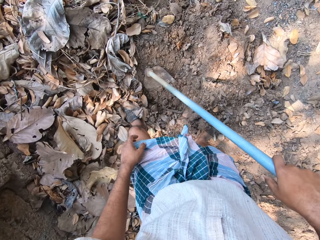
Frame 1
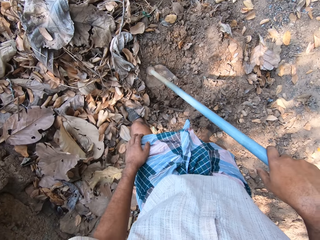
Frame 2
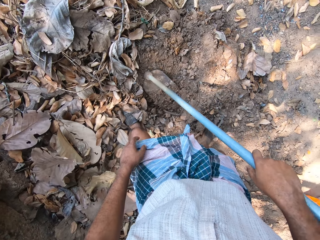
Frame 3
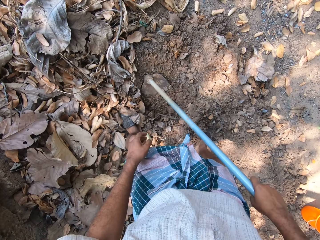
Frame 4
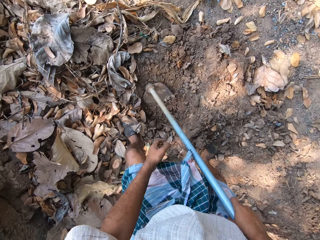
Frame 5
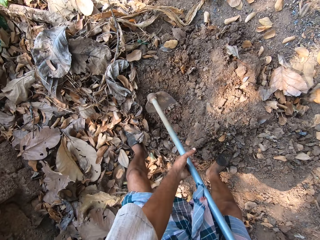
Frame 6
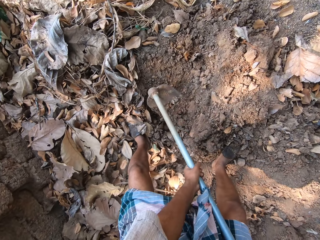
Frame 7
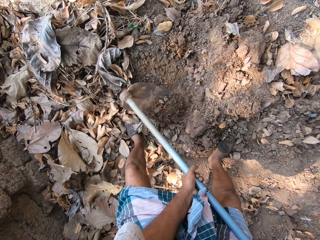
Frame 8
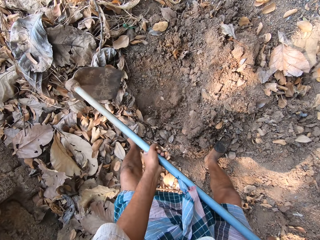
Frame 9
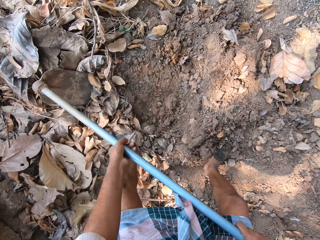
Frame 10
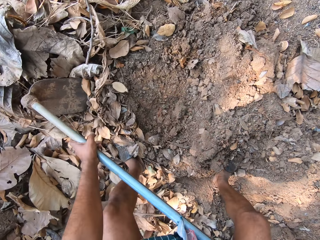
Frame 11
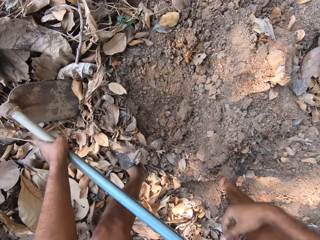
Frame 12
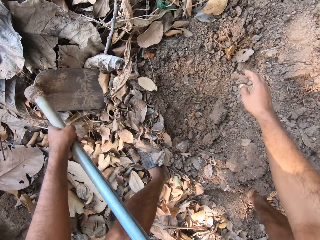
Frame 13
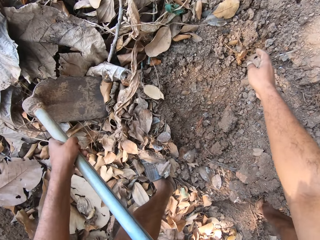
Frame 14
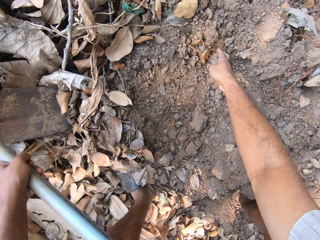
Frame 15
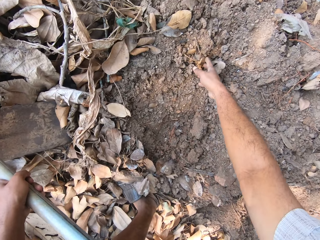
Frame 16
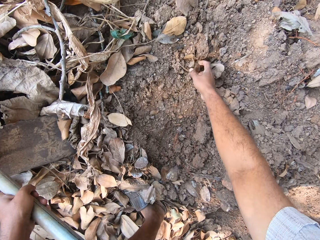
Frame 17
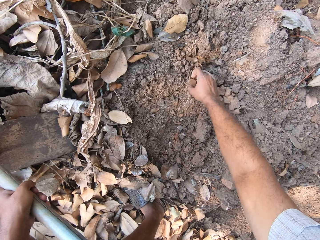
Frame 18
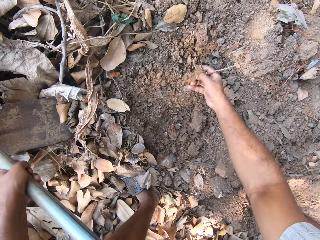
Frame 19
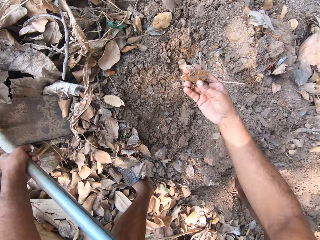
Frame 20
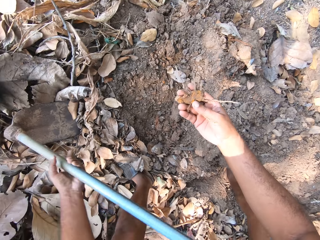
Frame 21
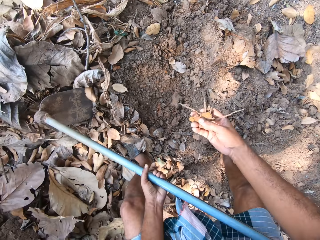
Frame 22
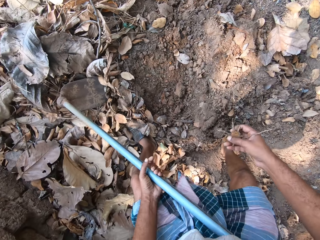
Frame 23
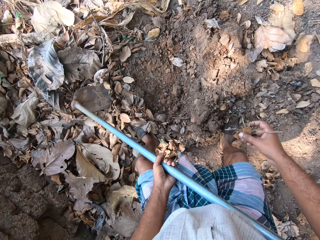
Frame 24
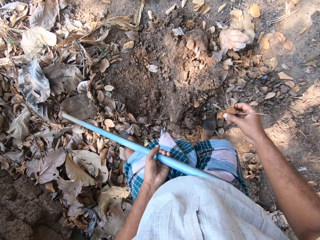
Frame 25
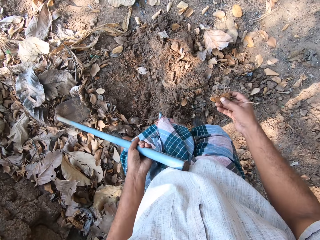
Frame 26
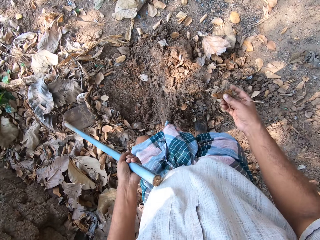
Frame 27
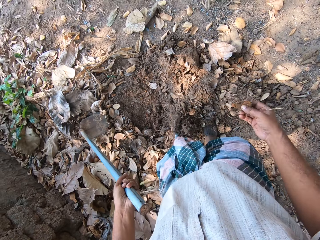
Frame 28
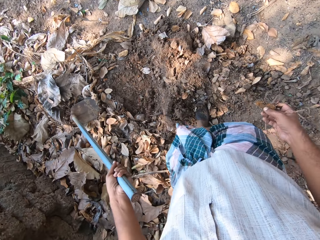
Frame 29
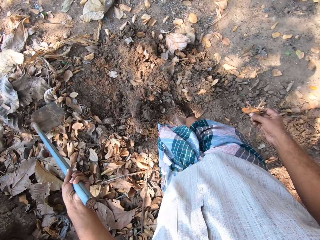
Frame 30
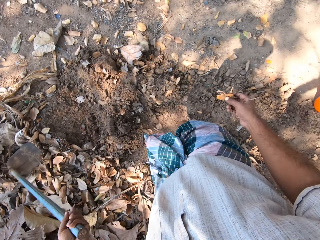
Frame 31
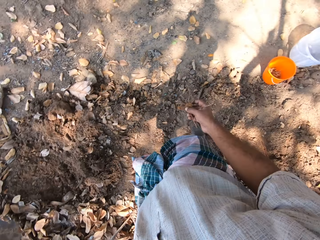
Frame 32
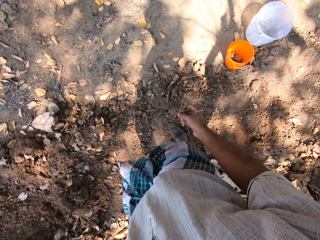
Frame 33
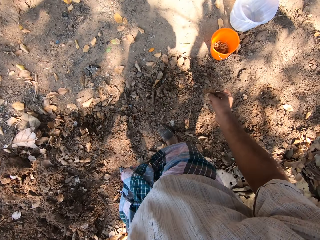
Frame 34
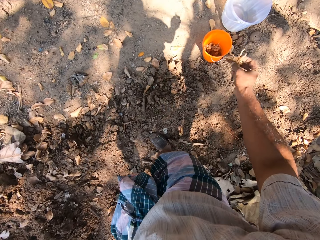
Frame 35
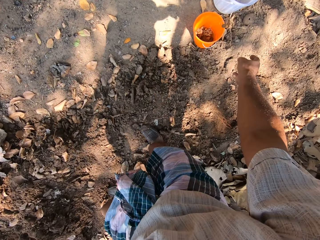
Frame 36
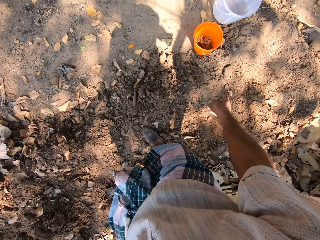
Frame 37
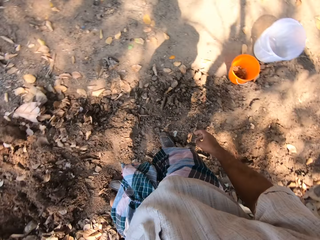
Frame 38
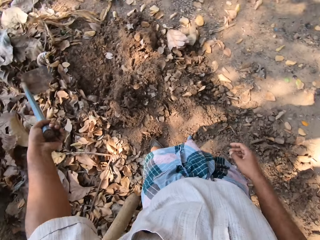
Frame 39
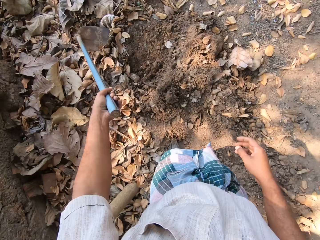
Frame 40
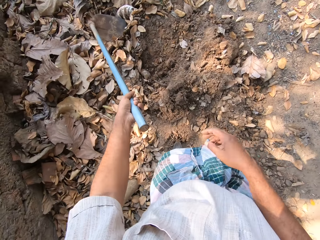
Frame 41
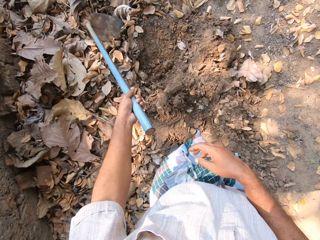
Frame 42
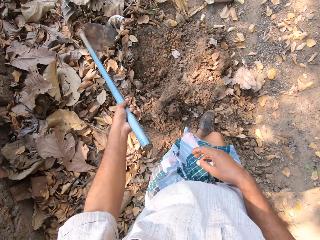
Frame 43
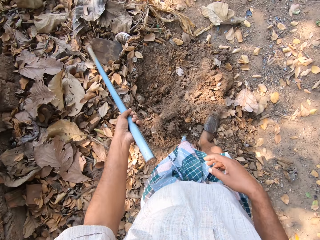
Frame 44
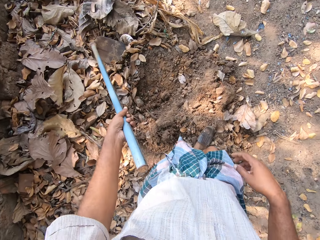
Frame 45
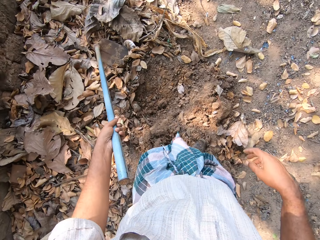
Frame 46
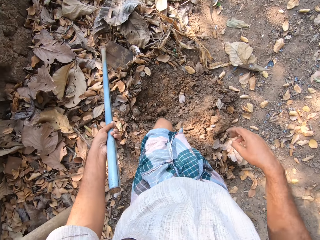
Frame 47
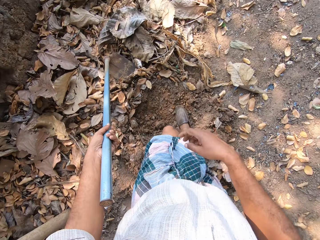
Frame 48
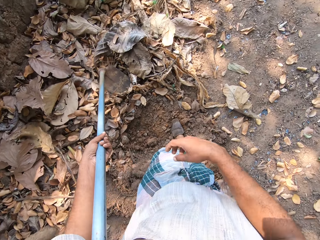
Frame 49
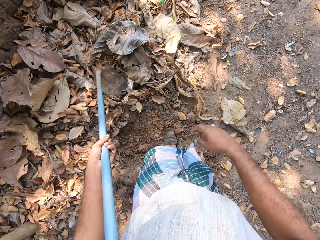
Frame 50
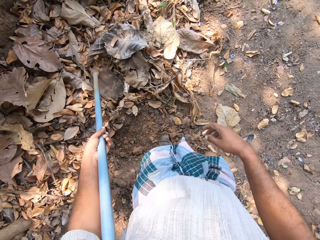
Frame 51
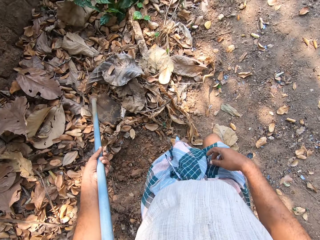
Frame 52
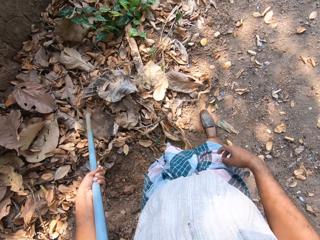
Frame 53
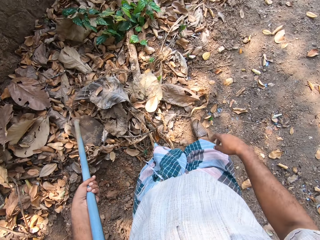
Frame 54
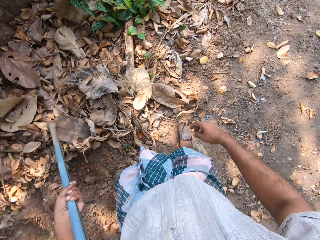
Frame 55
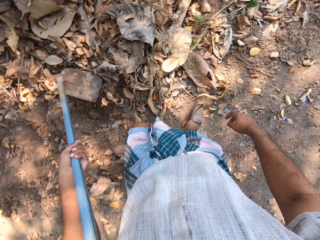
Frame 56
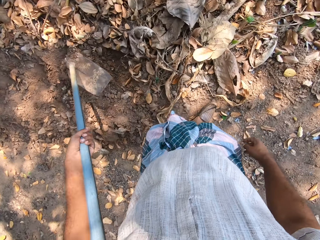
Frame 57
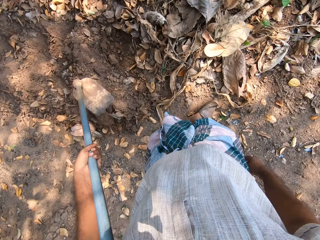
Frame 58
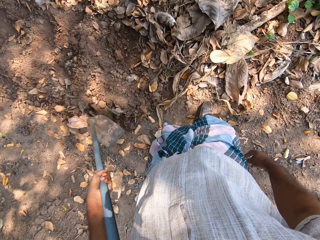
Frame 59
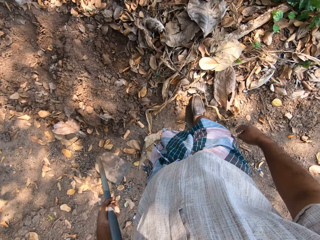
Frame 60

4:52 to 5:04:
The camera wearer holds the hoe with both hands. He places the hoe in his hands on the leaves on the ground. He picks a turmeric from the ground with his right hand. He drops the turmeric in his right hand in a bucket on the ground. He walks around the farm. He lifts the hoe from the ground with his left hand.

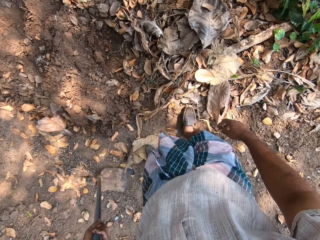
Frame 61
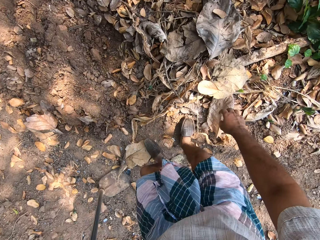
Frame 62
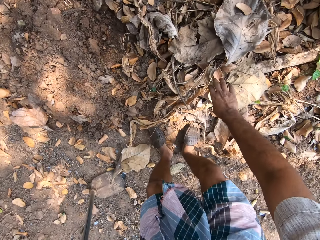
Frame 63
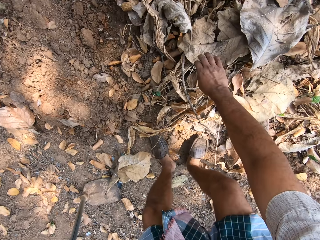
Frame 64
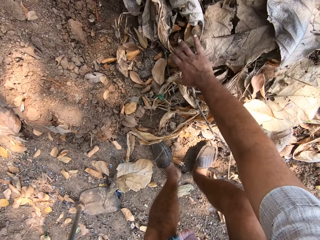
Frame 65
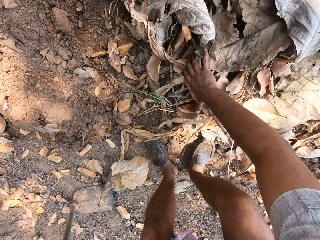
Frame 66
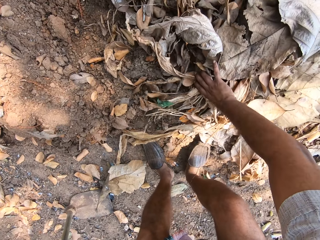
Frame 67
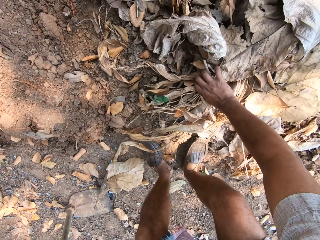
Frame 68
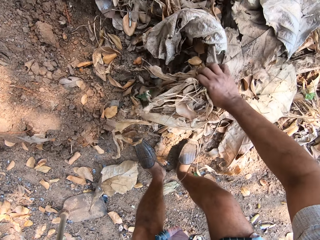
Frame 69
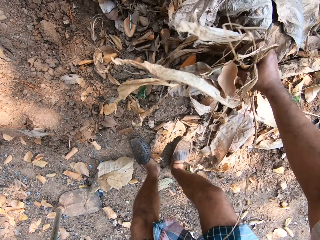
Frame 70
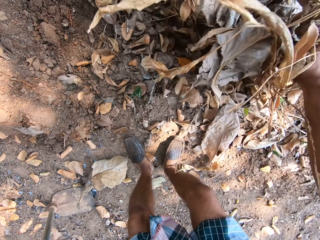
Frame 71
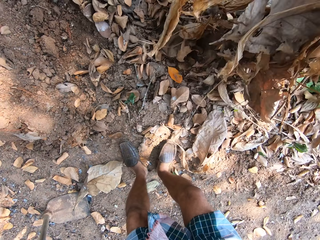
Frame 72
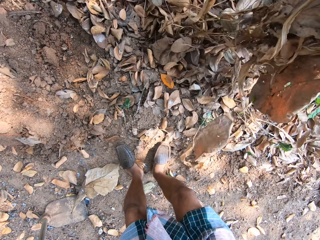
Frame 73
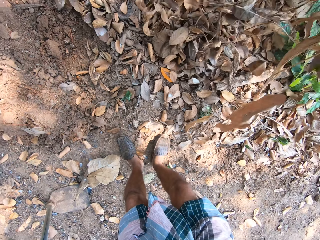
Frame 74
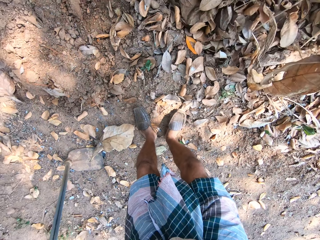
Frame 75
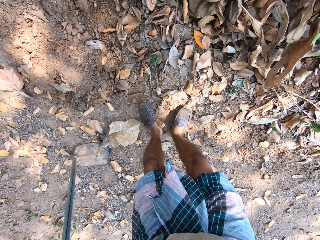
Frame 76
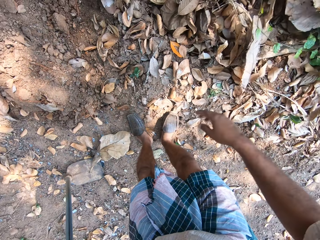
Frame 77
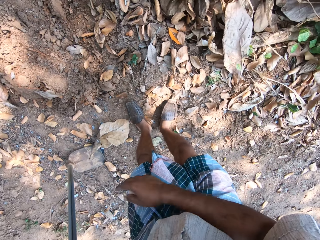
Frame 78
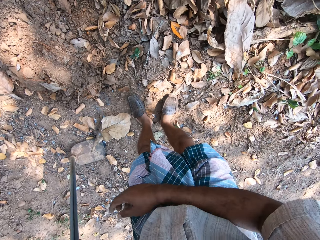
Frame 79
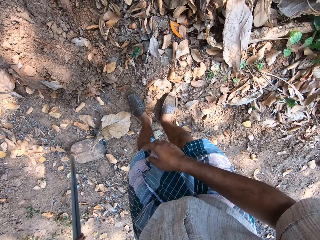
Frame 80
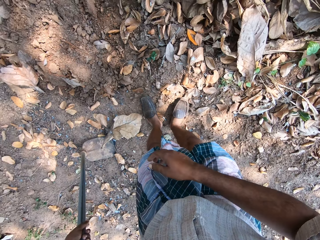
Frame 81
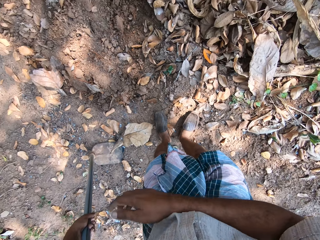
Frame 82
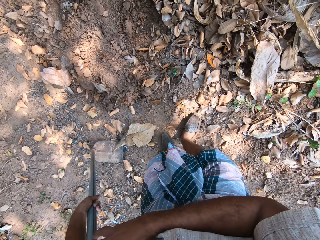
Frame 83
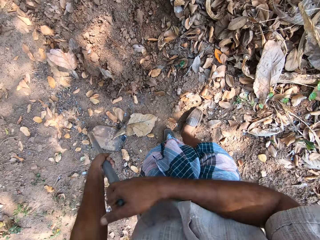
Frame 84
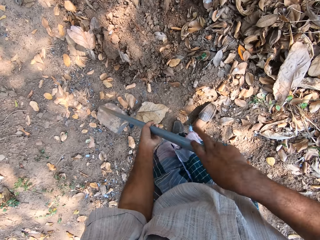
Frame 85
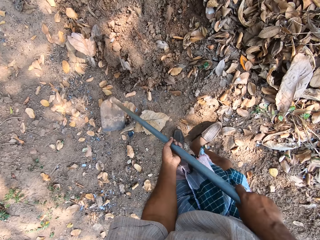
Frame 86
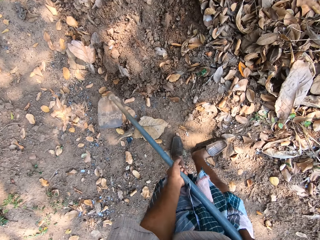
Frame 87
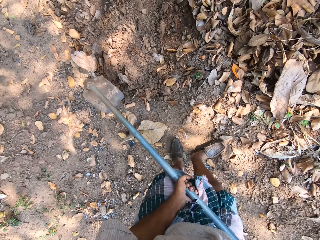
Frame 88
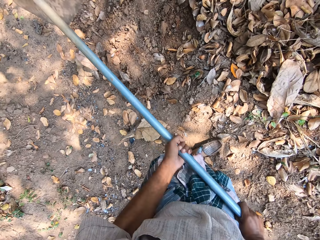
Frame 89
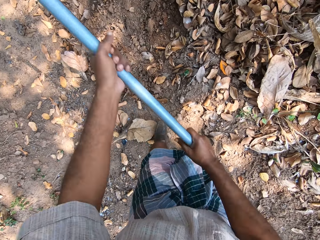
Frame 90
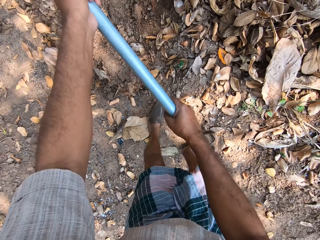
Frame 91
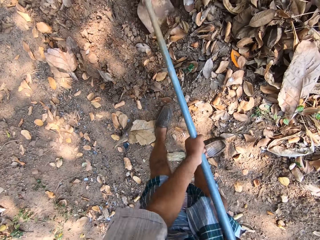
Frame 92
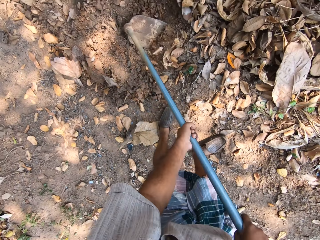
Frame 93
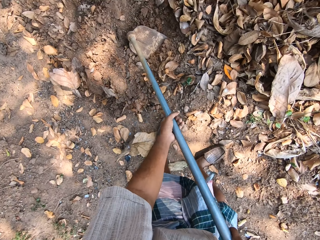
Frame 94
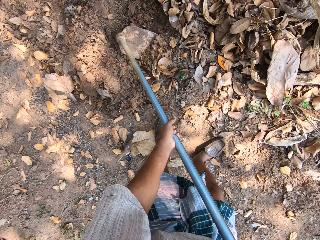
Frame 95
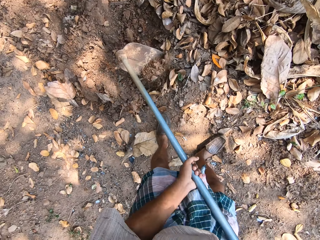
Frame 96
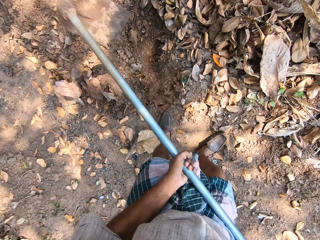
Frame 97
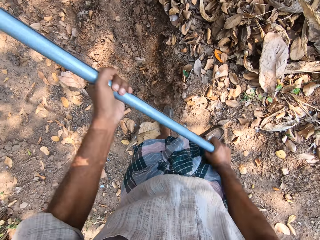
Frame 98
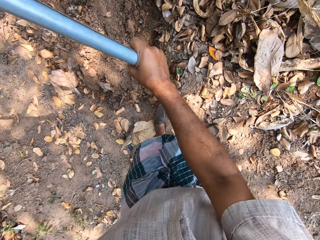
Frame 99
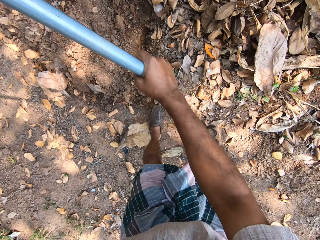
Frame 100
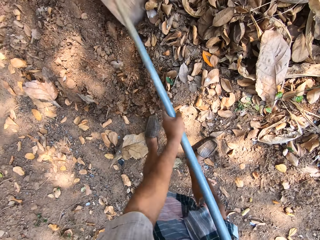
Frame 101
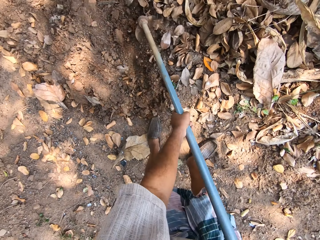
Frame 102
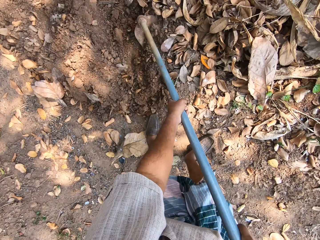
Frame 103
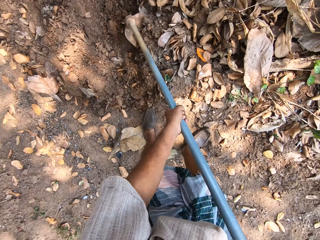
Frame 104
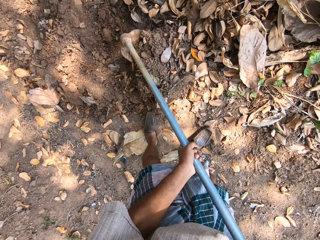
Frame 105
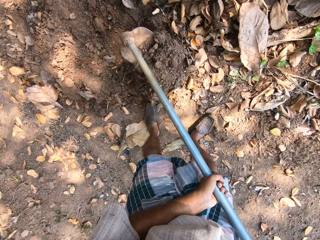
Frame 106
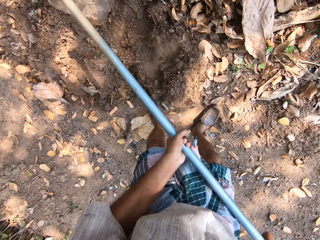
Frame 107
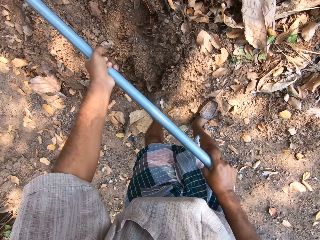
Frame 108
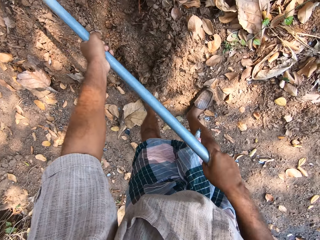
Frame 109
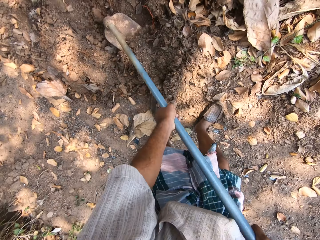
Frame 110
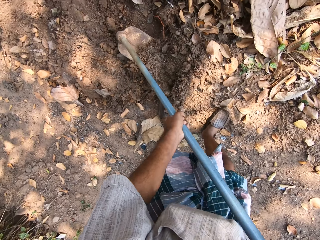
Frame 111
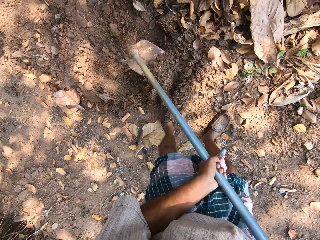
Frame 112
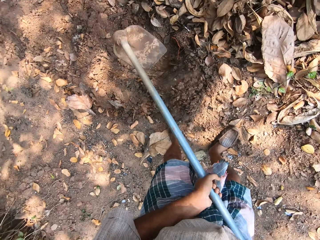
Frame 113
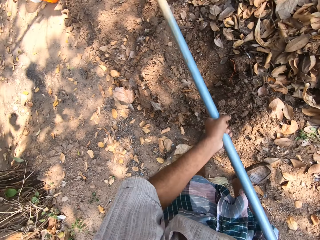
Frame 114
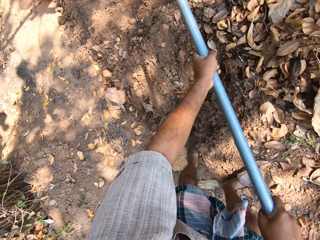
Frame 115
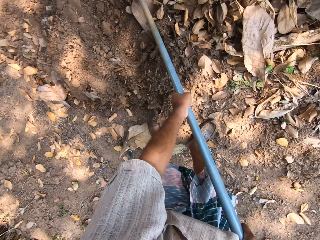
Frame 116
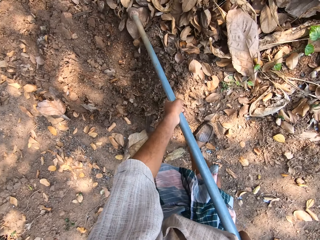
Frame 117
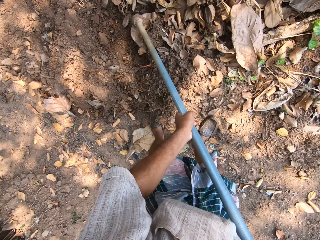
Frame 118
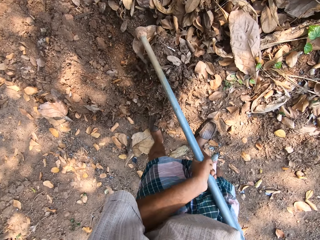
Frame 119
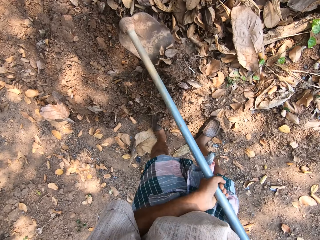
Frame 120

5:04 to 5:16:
The camera wearer places the hoe in his left hand on the ground. He picks some leaves from the ground with his left hand. He moves the dry leaves. He drops the leaves in his right hand on the ground. He holds the hoe with both hands. He tills the ground with the hoe in his hands.
